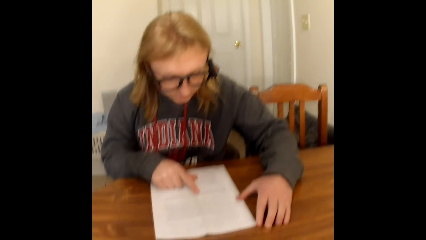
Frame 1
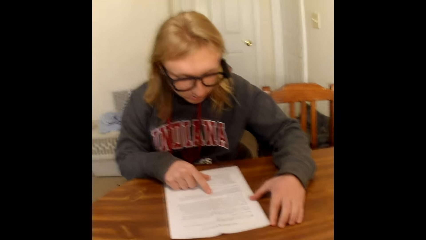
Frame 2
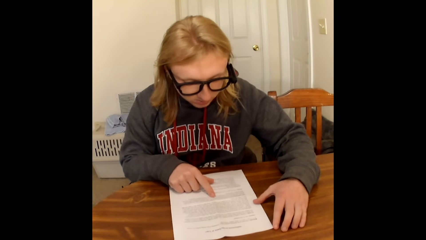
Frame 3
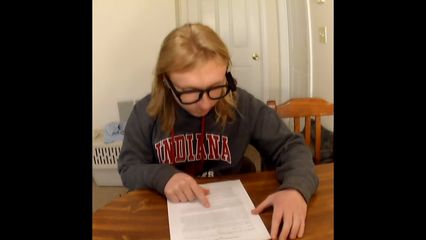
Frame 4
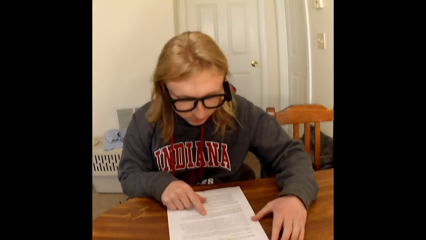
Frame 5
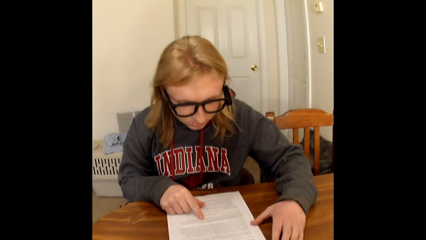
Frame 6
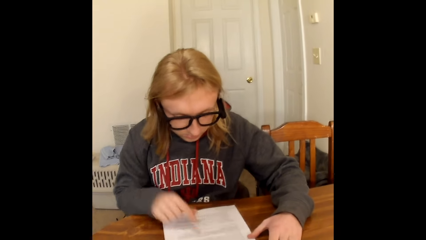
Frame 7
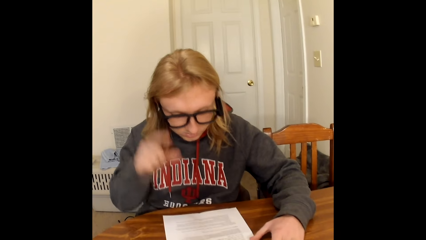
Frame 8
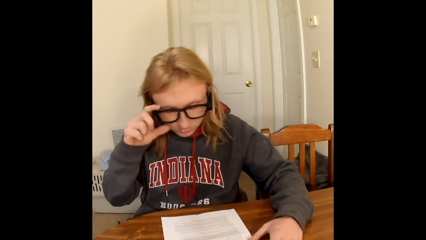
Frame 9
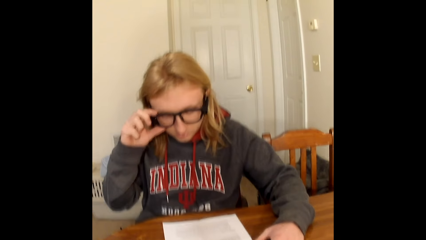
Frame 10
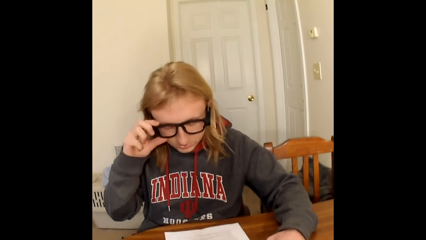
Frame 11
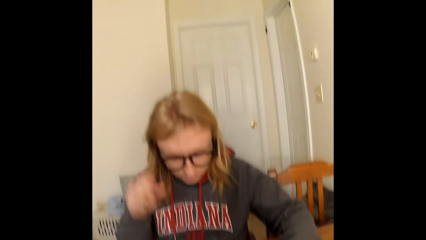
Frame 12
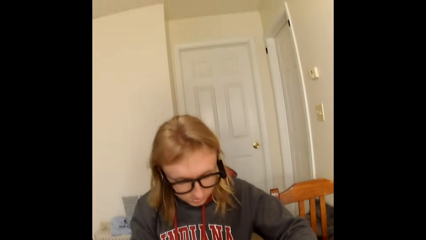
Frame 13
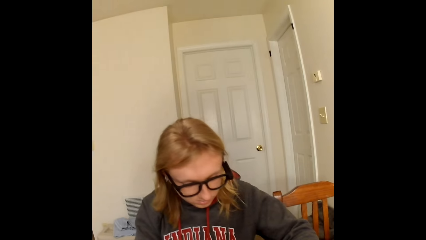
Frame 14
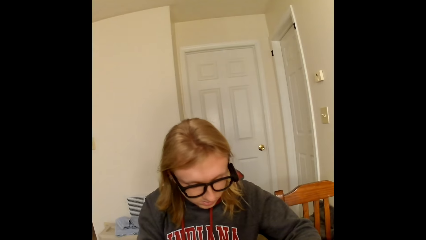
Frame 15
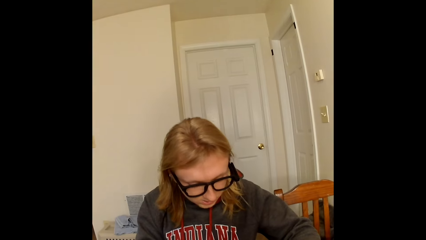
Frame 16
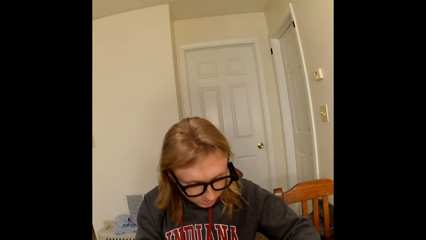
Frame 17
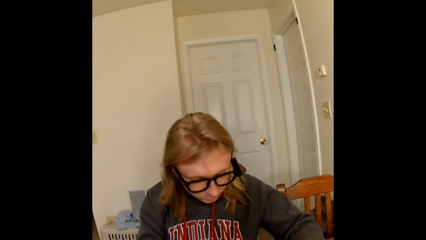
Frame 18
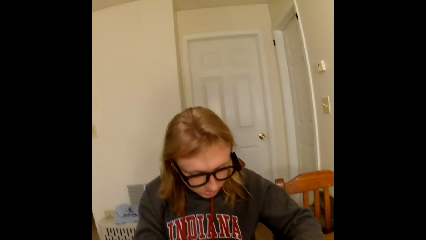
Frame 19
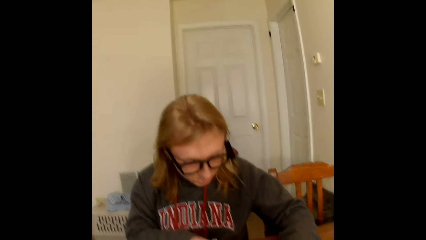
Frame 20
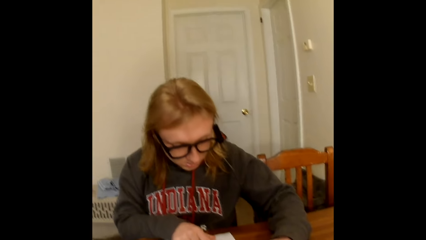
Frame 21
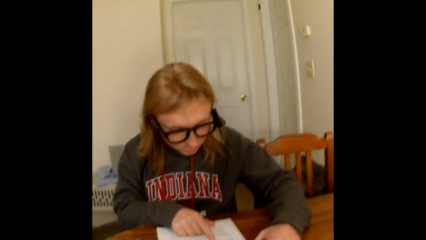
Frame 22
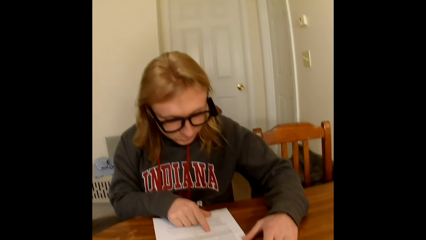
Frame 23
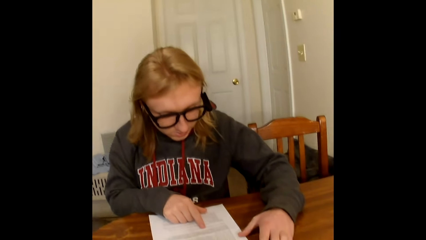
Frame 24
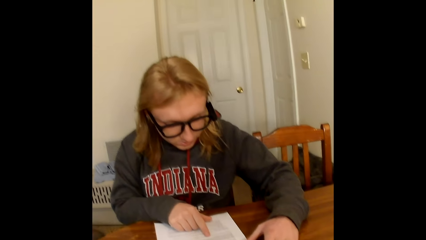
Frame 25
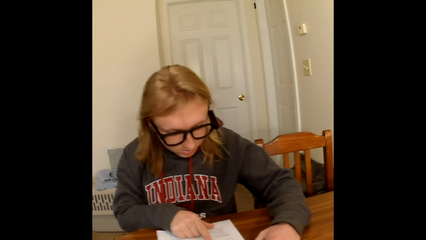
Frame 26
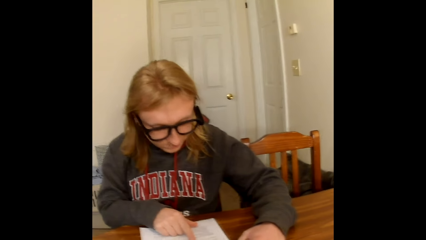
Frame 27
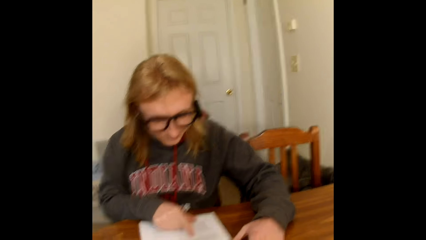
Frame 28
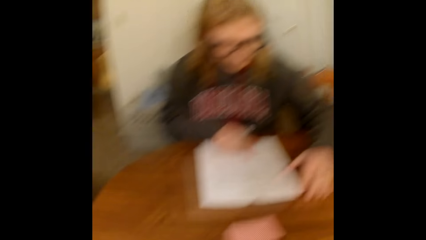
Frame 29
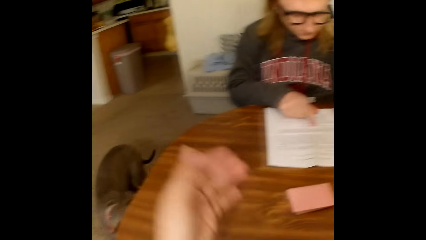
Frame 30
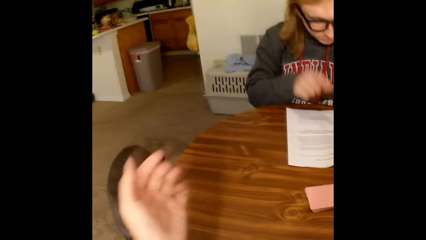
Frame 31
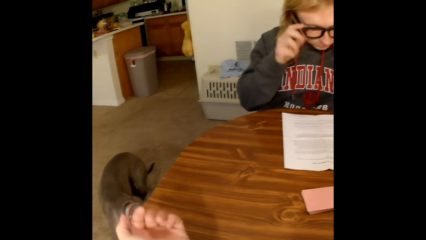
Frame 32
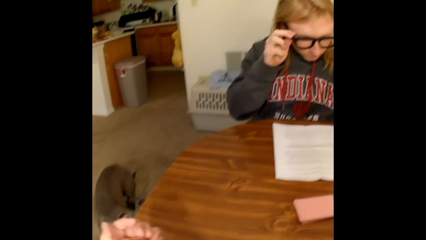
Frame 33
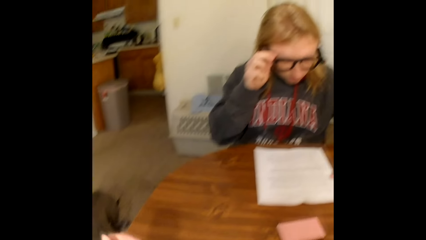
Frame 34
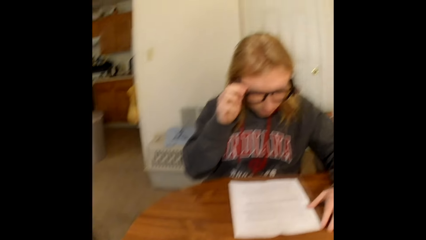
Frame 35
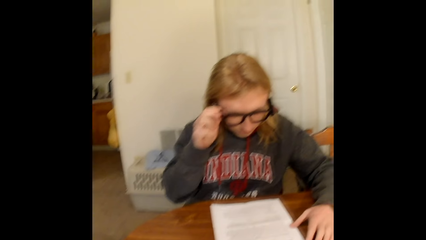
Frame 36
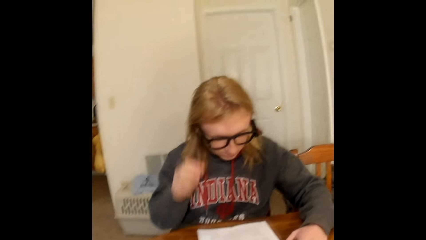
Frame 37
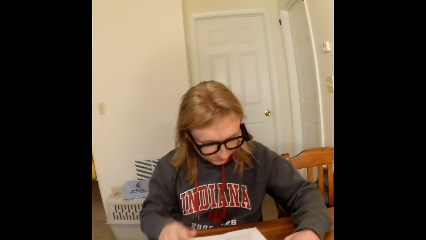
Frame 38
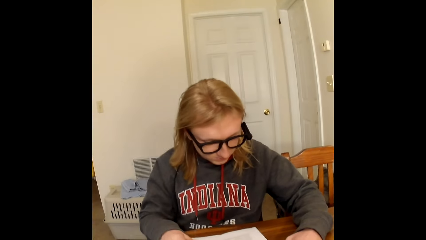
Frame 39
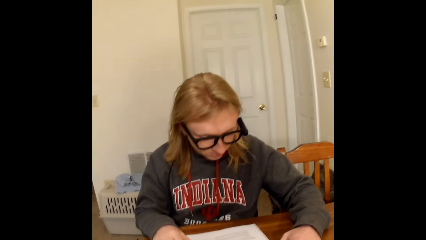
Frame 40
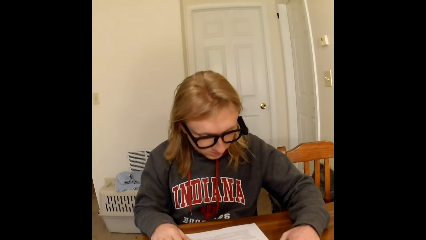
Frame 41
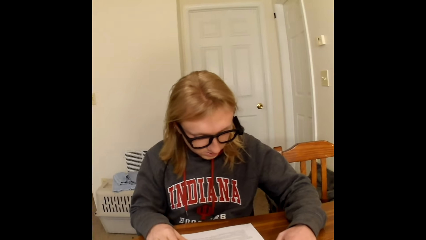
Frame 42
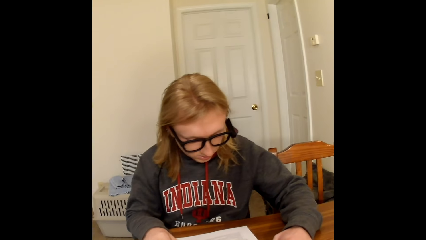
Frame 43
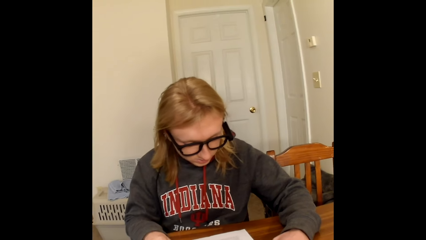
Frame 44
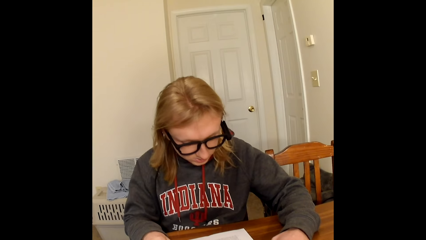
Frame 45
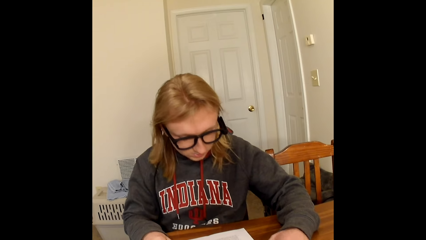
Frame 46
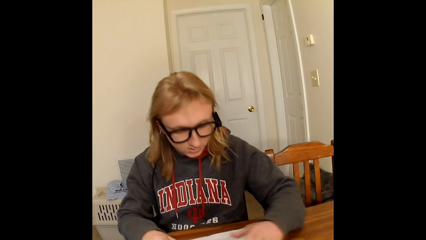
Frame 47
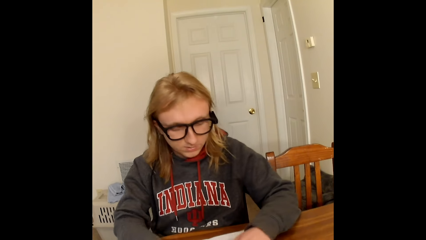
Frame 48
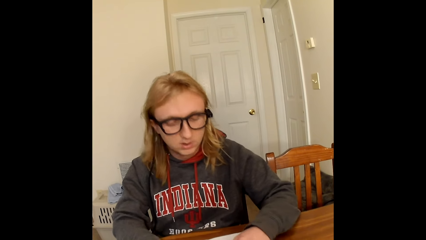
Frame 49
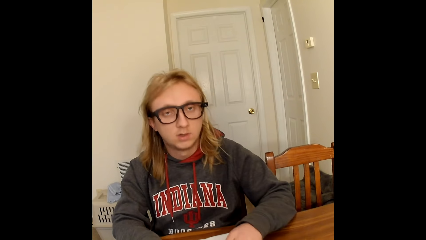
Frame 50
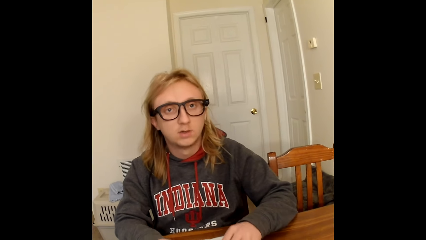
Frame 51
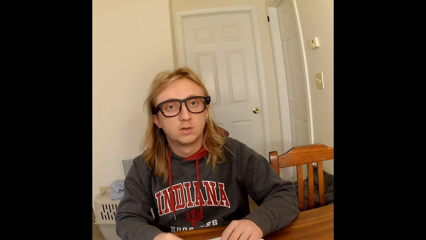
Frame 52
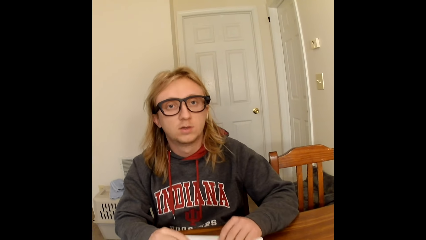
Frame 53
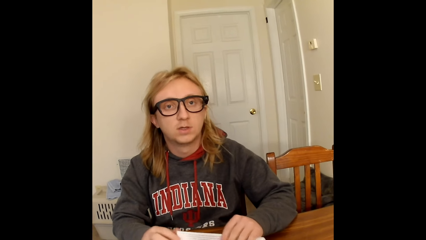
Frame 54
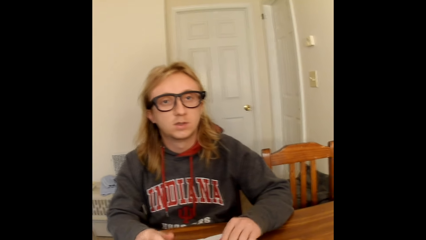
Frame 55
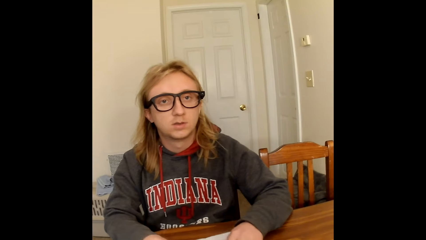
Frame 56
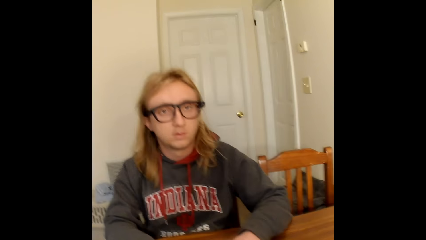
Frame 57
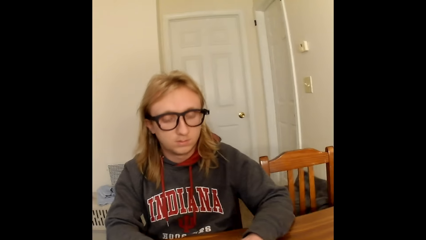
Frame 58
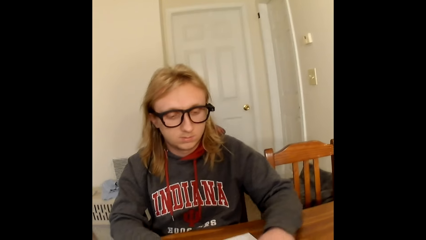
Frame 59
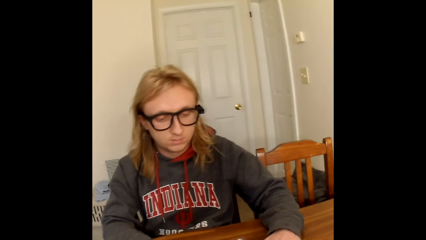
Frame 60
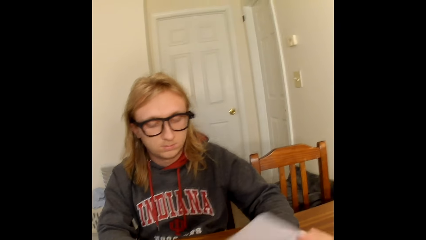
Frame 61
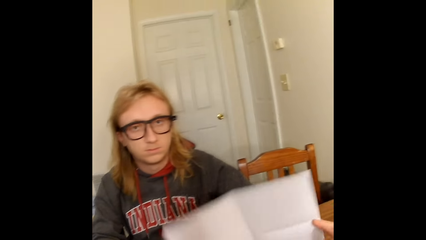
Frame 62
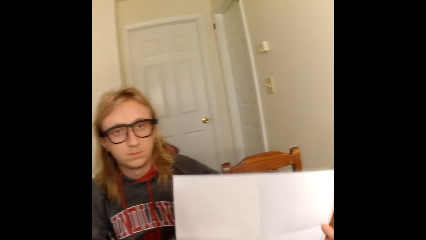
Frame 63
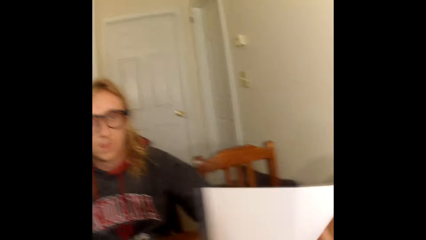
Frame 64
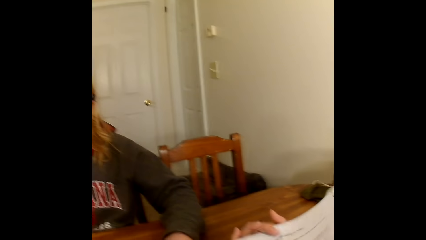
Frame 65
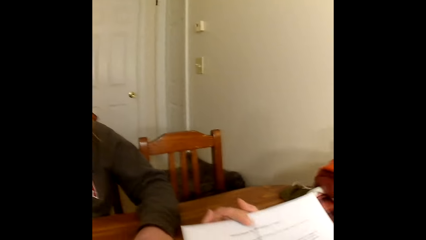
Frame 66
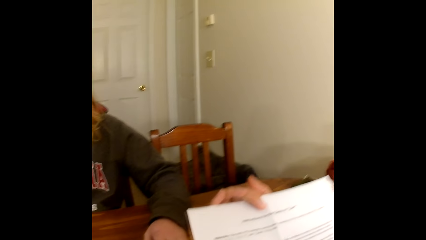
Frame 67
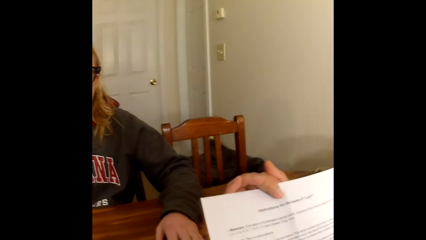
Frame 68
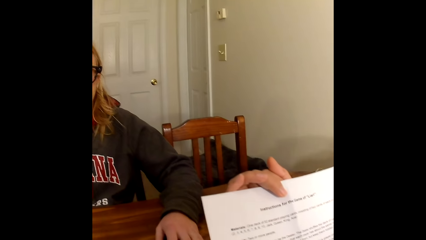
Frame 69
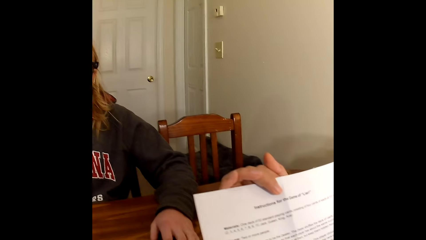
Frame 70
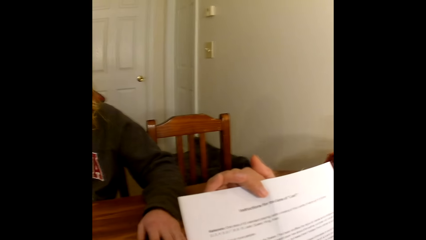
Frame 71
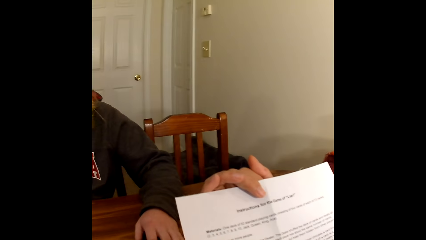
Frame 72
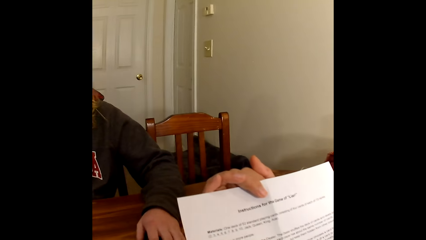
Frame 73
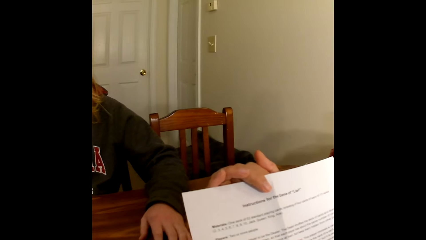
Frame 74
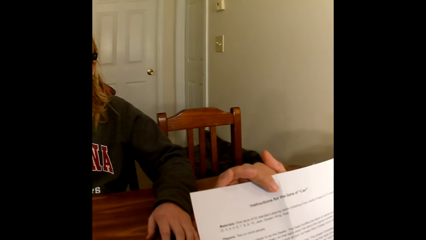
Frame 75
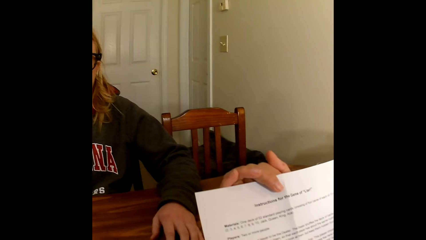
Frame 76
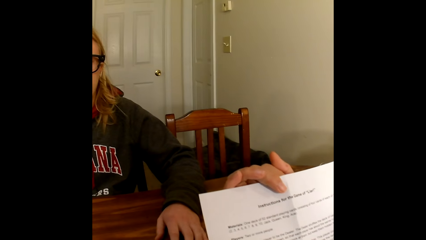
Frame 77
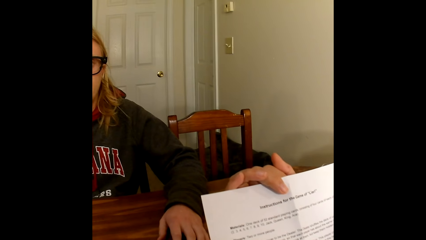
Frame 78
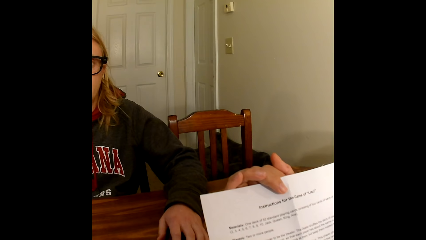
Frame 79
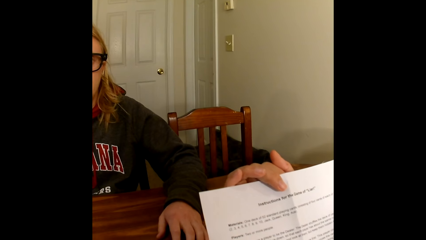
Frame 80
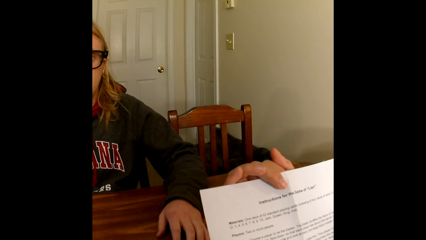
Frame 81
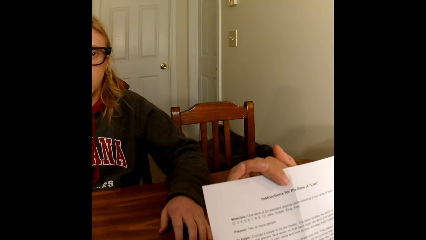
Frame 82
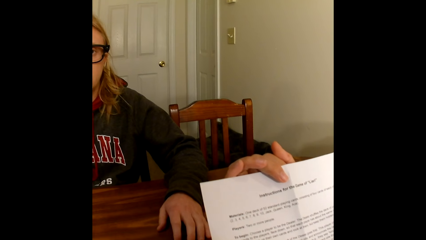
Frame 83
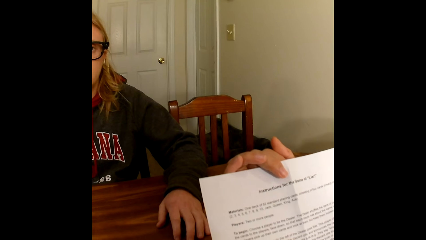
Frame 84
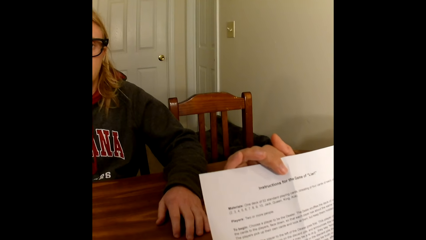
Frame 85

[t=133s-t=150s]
A man touches the frame of his eyeglasses with his right hand. The man removes his right hand from the frame of the eyeglasses. The man touches the frame of his eyeglasses with his right hand. The man removes his right hand from the frame of the eyeglasses. The camera wearer interacts with the man. He picks up the paper from the table with his right hand. He flips the paper in his right hand.
